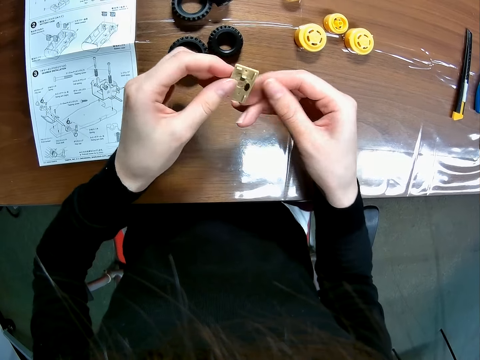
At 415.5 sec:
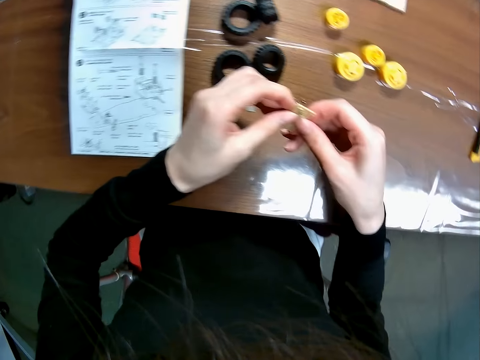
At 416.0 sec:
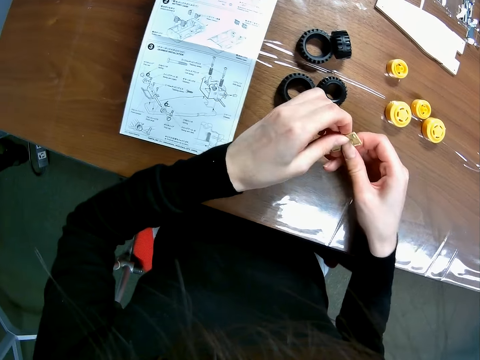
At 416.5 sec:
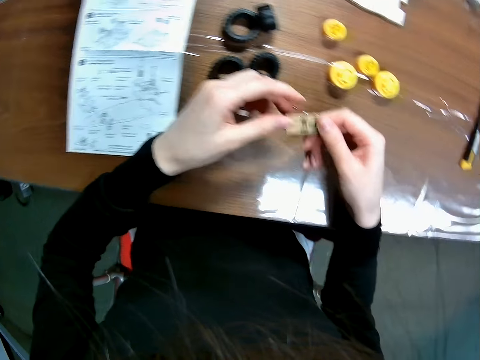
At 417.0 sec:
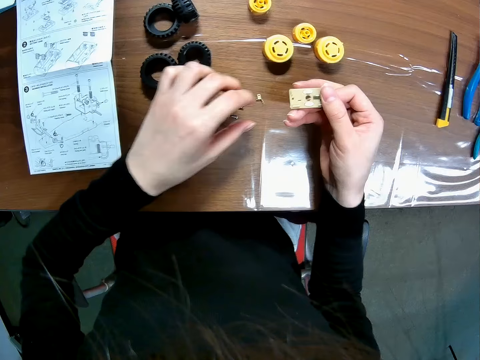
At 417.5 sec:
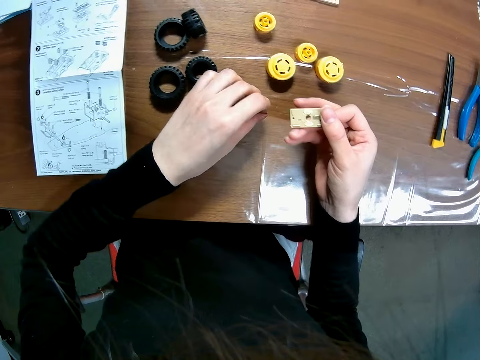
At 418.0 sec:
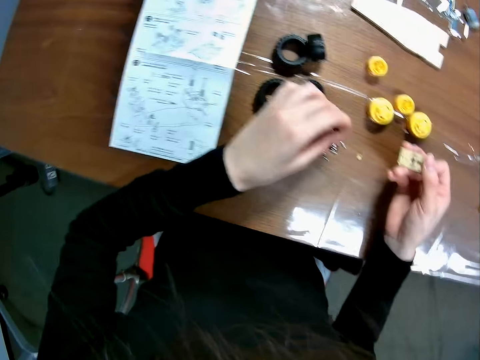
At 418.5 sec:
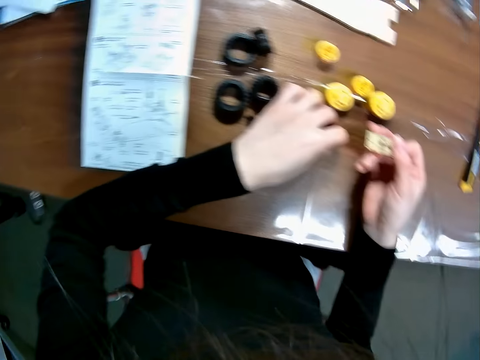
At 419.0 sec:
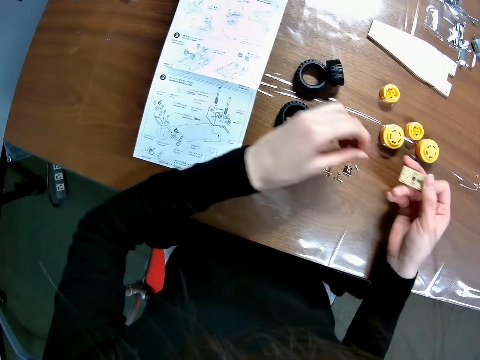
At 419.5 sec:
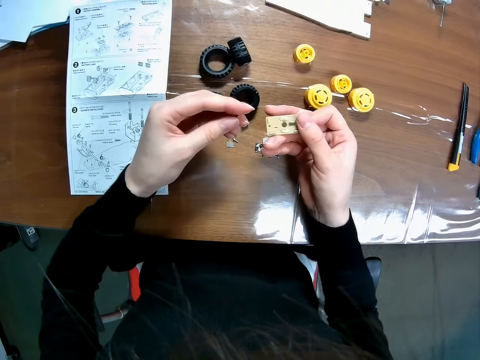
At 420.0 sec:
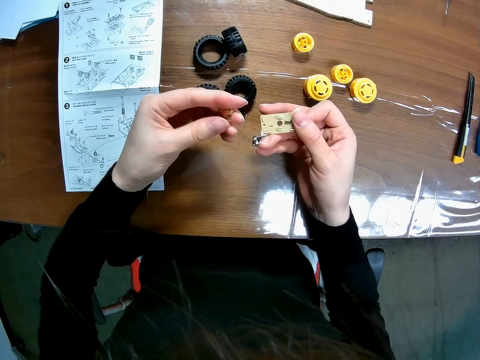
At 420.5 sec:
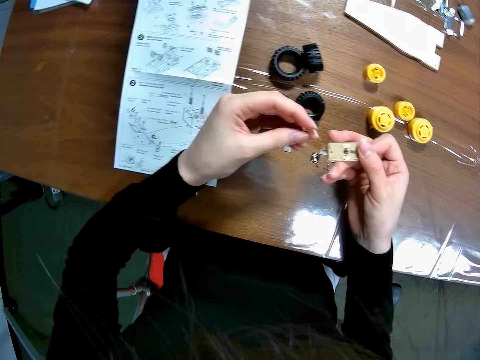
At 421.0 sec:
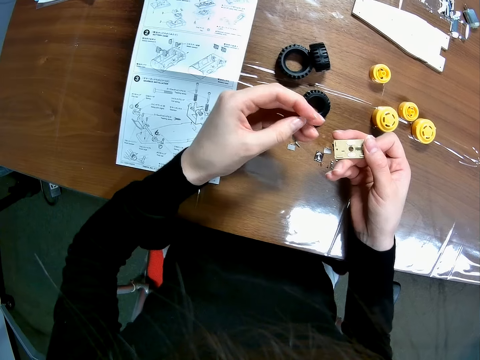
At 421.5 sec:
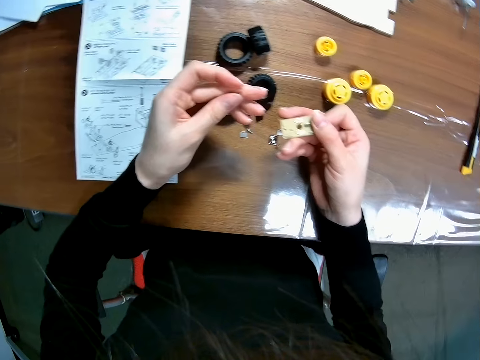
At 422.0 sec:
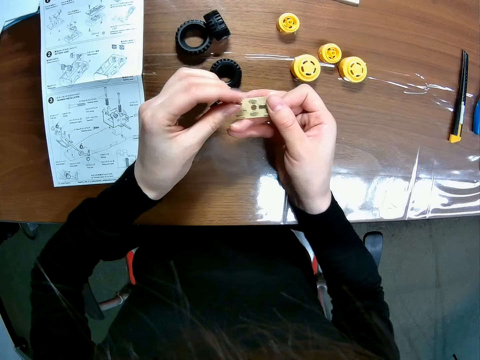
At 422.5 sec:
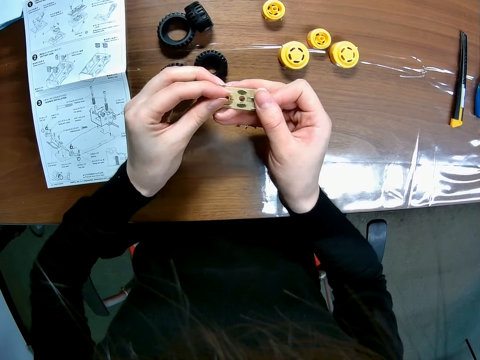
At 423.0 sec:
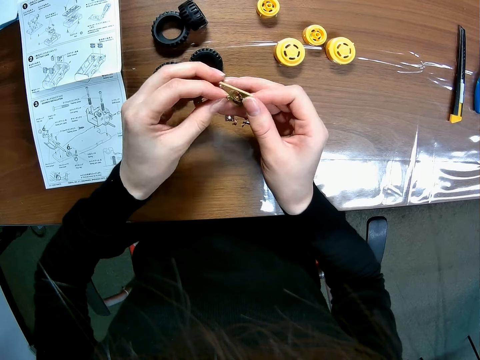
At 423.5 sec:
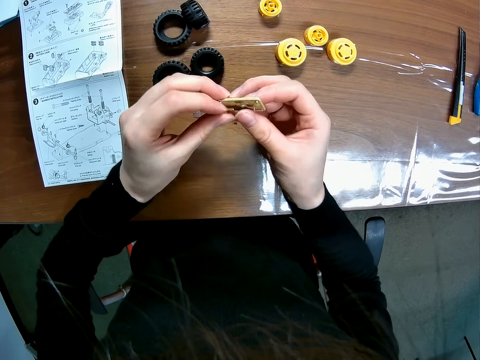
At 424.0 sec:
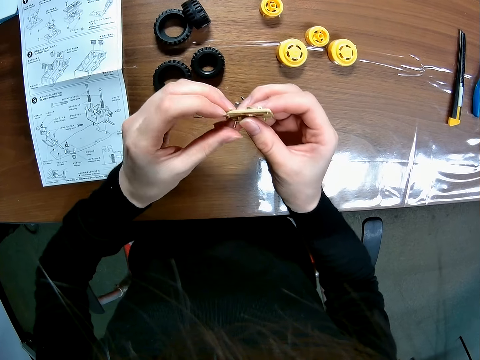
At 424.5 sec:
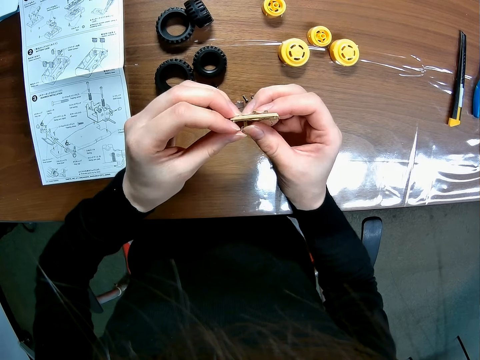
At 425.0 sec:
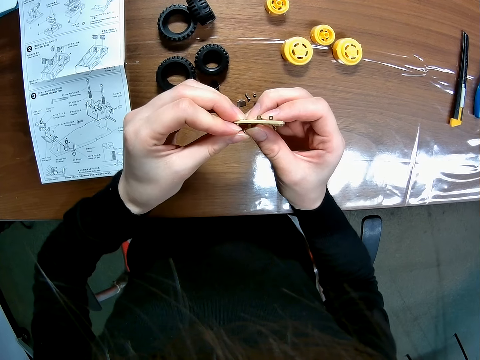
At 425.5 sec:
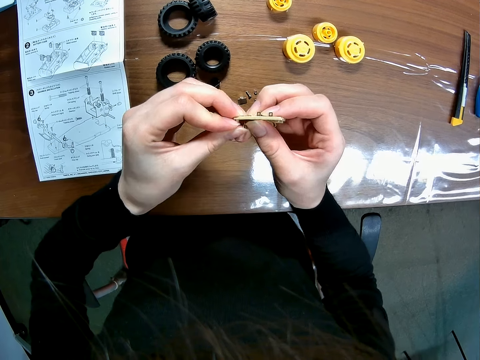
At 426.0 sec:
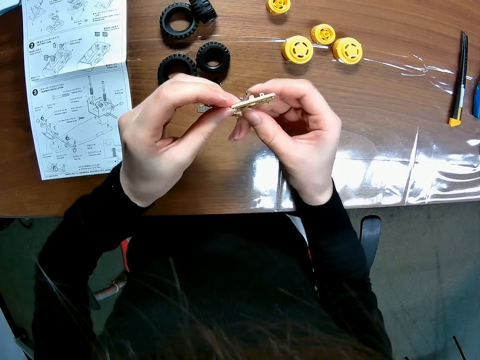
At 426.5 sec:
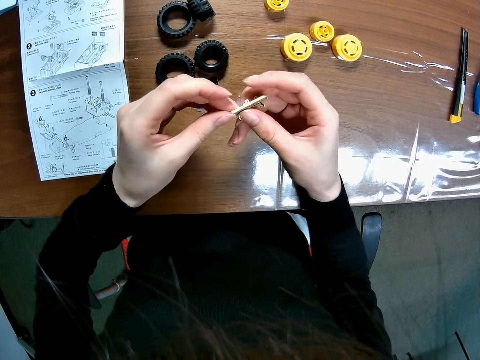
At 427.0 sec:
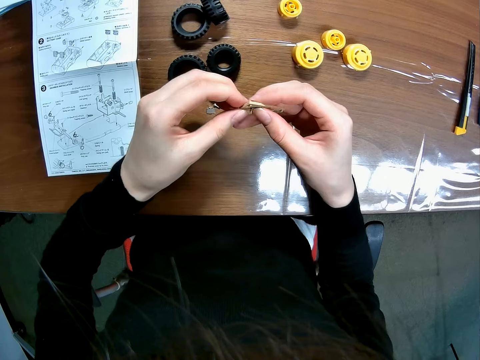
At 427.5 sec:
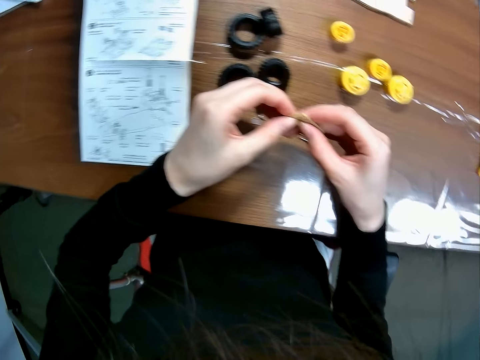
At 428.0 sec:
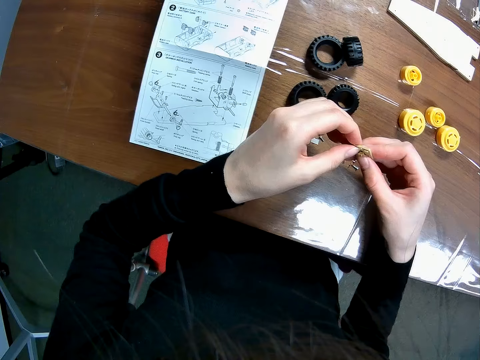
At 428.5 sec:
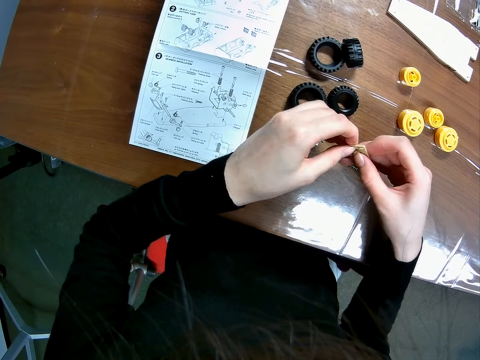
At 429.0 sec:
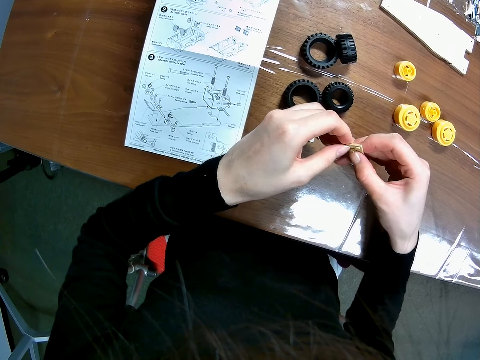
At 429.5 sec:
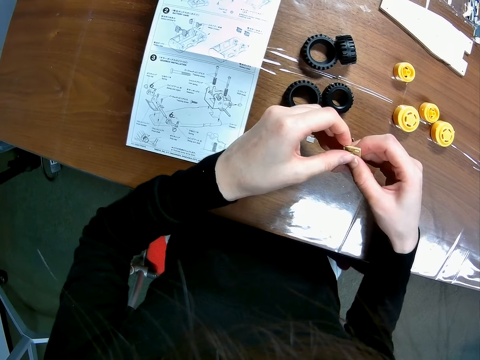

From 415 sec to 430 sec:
The camera wearer picks up a toy car's component or screw on the table with her left hand. She holds the screw. She fixes the screw. She couples the toy car's components together.

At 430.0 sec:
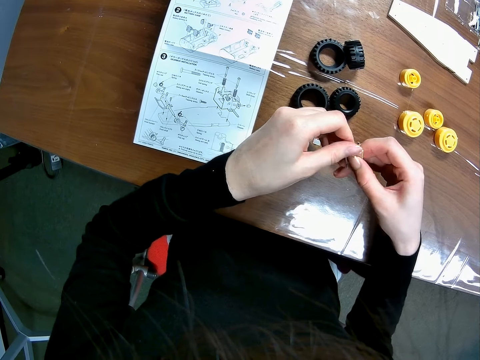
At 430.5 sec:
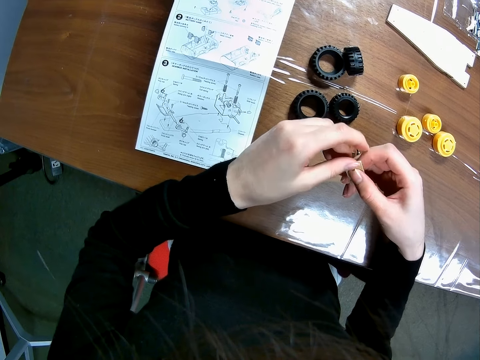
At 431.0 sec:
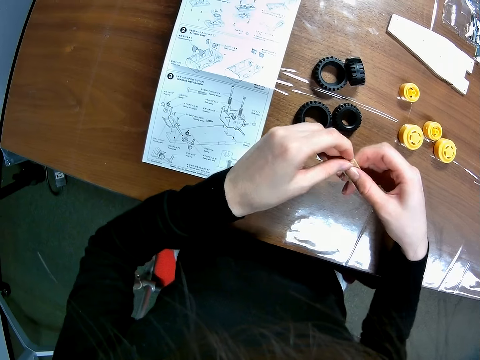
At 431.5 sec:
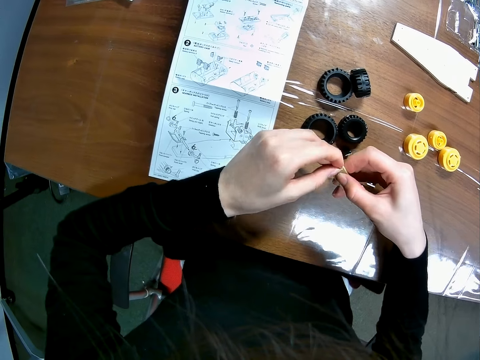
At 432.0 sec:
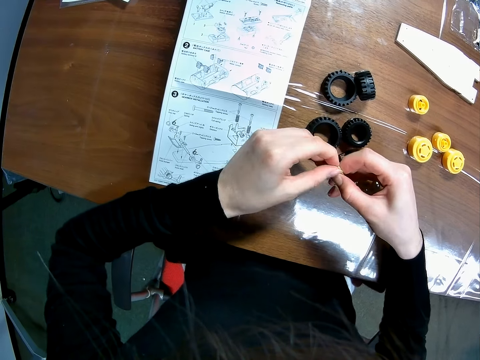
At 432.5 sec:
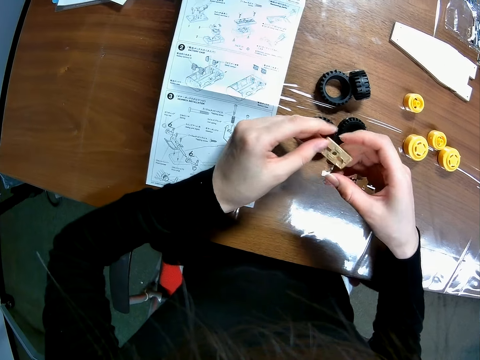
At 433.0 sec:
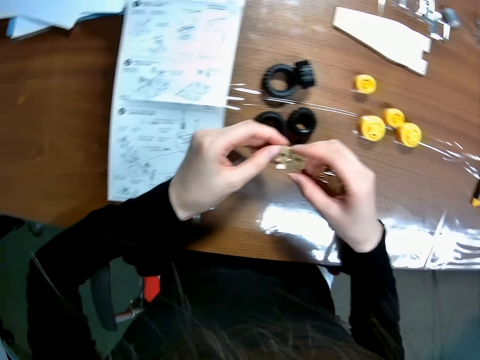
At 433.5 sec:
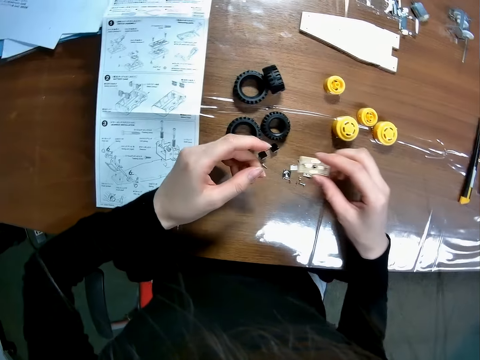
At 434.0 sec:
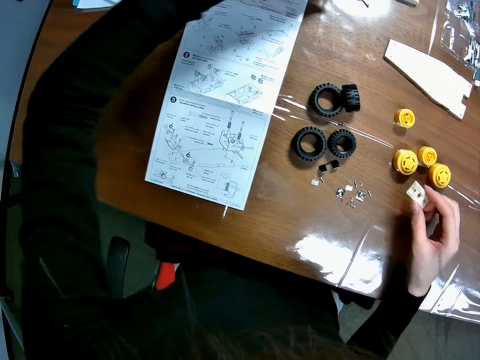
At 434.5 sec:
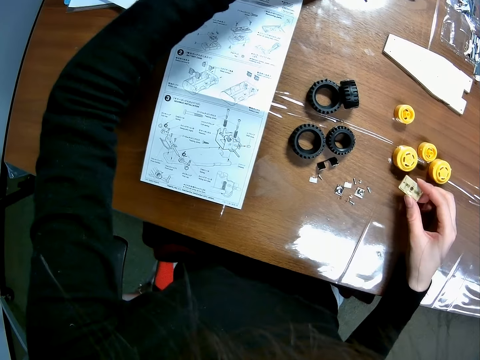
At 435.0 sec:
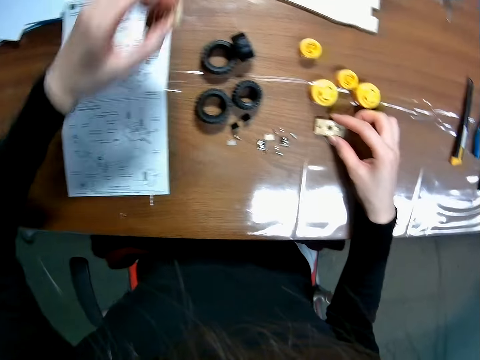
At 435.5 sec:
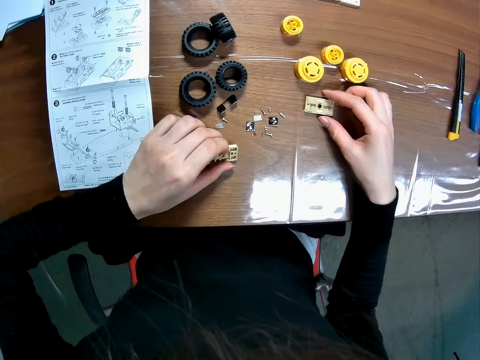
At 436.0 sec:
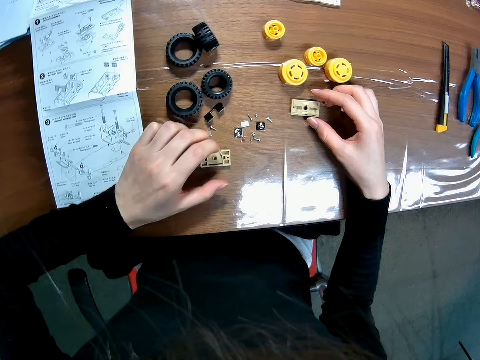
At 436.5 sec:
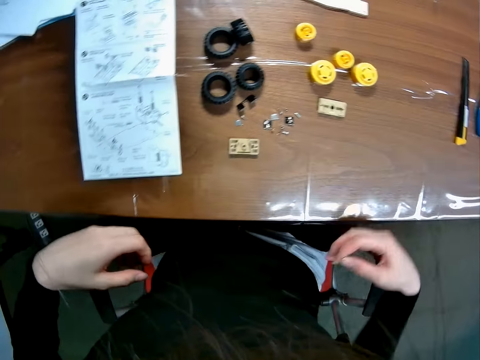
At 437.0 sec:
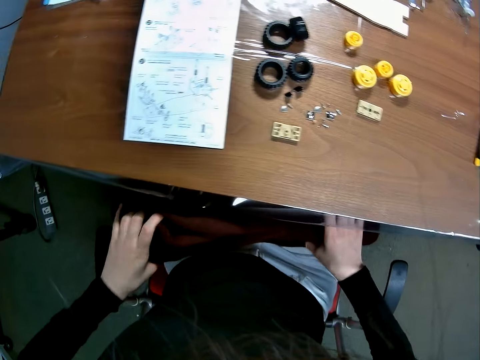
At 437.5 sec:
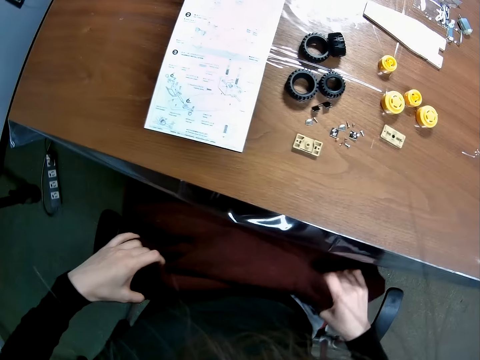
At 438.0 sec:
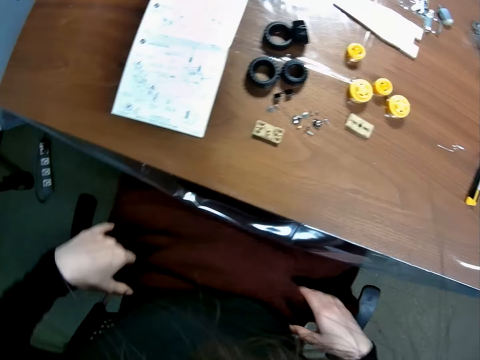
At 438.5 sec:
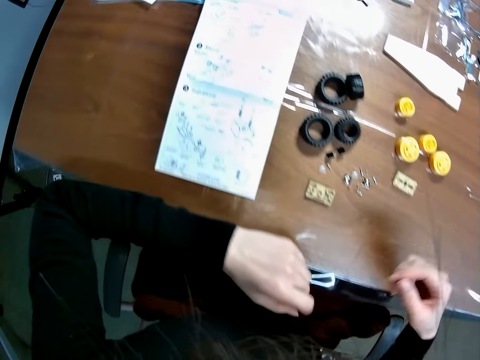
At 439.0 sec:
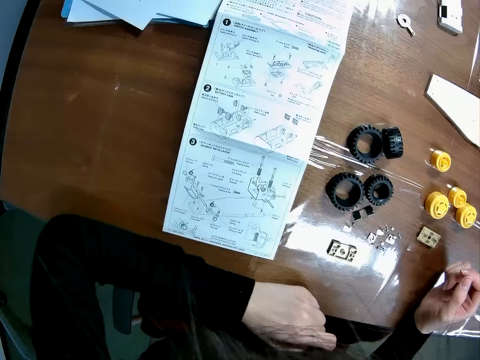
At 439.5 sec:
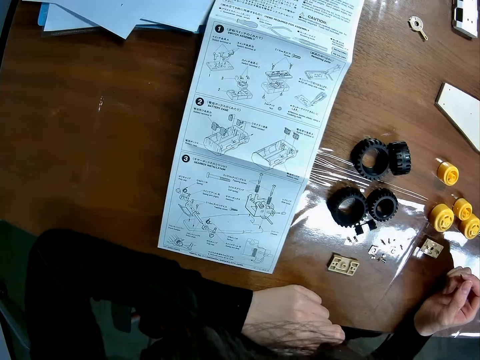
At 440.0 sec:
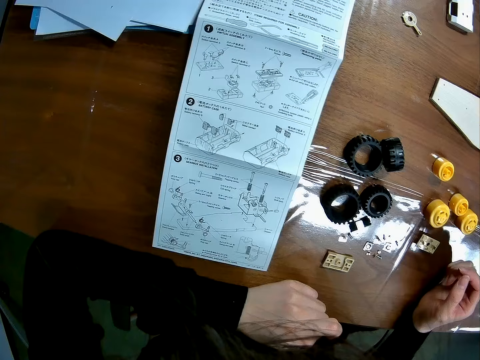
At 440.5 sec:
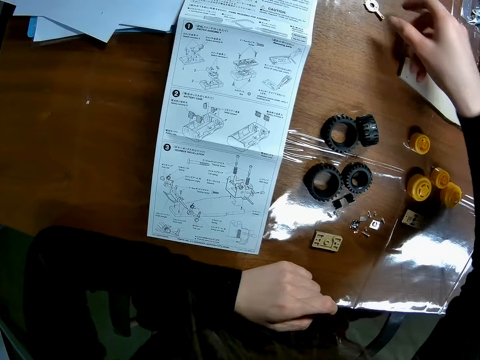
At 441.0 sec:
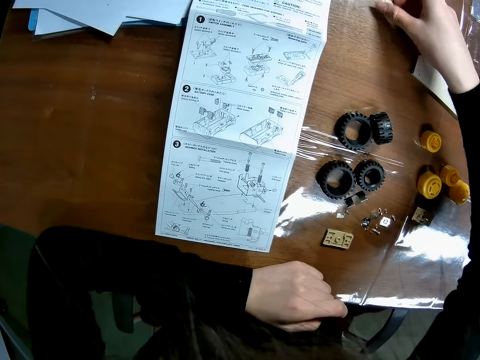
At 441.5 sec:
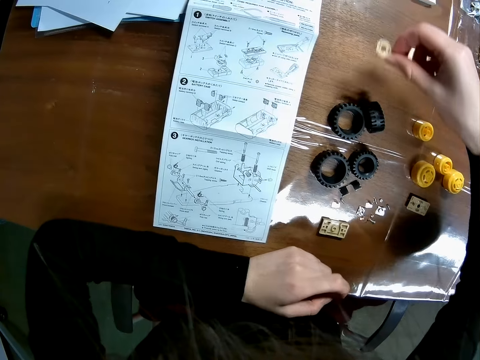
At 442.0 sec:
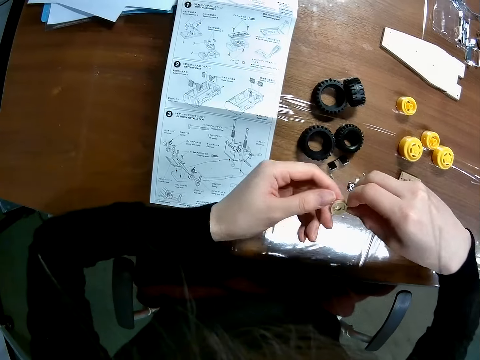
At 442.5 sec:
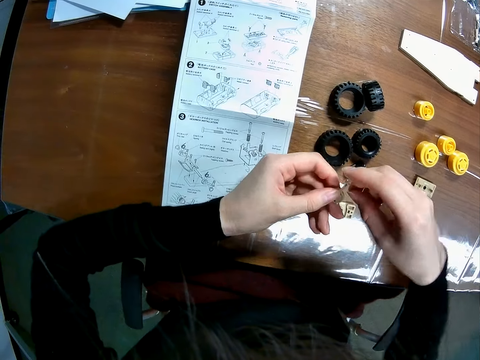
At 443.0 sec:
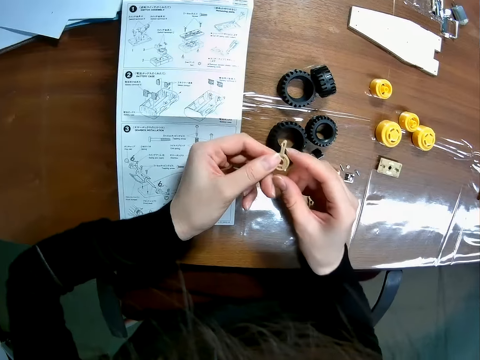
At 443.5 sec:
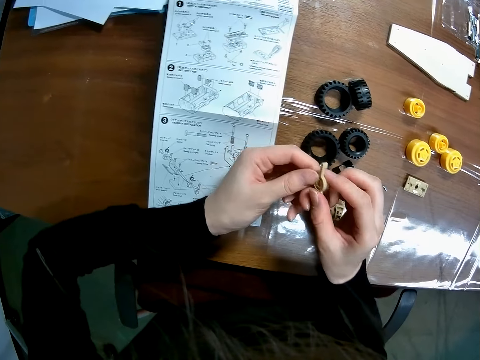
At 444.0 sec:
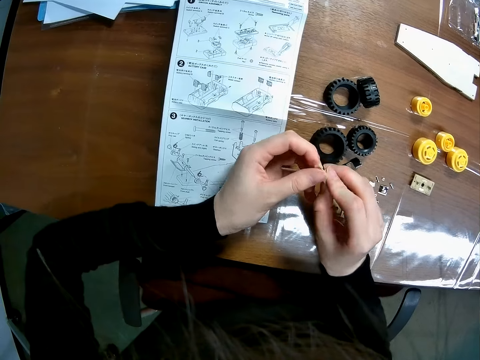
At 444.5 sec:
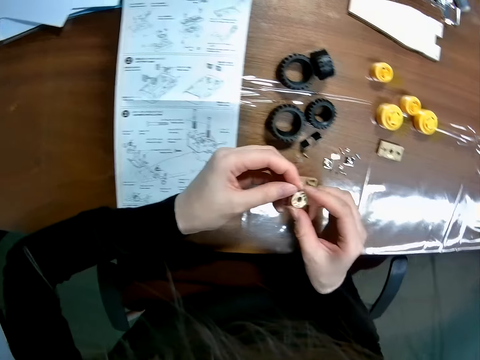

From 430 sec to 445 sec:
The camera wearer moves a toy car's component on the table with their left hand. They pick up the RC car main shaft. They drop the toy car's component on their right hand on the table. They pull out a cloth under the table. They put their hands on the table. They pick up a toy car's component on the table with their right hand. They hold the RC car main shaft.
